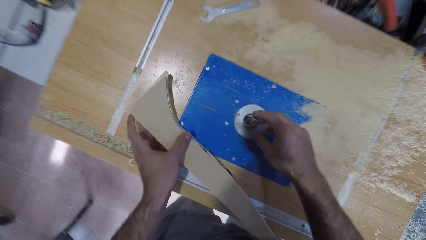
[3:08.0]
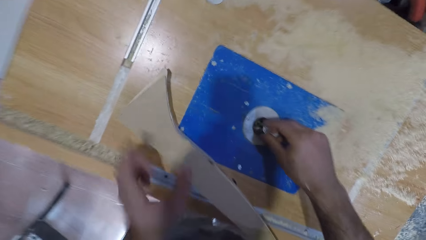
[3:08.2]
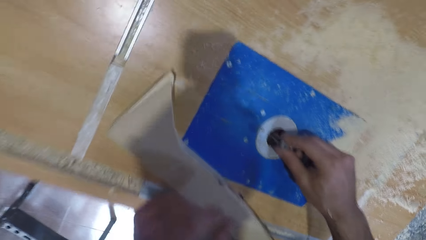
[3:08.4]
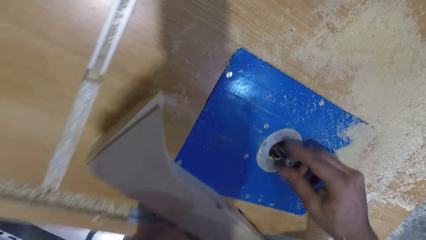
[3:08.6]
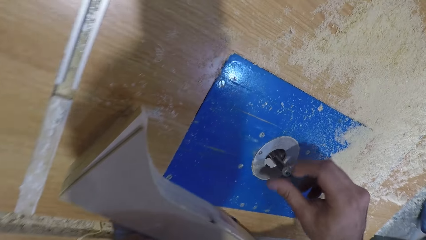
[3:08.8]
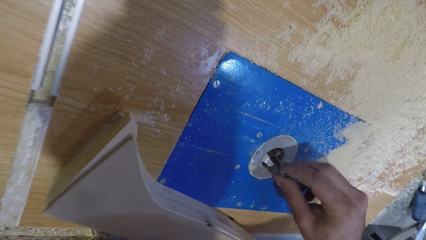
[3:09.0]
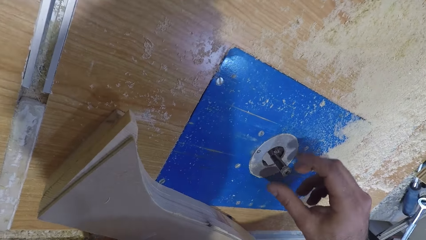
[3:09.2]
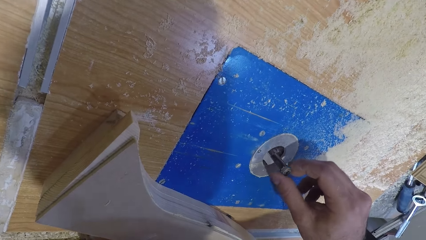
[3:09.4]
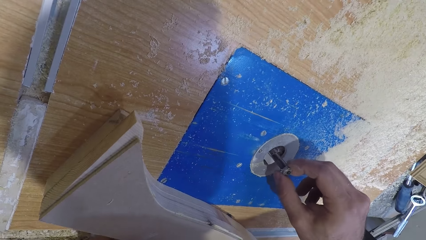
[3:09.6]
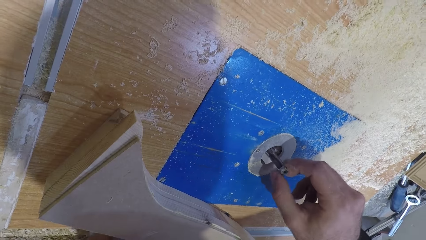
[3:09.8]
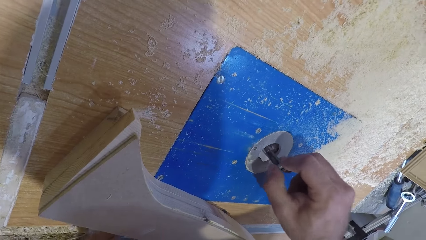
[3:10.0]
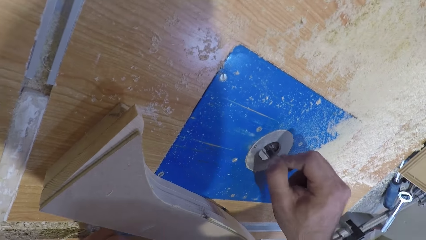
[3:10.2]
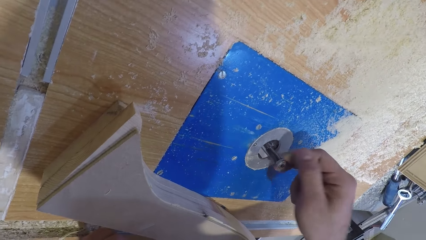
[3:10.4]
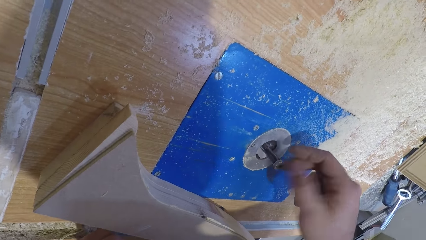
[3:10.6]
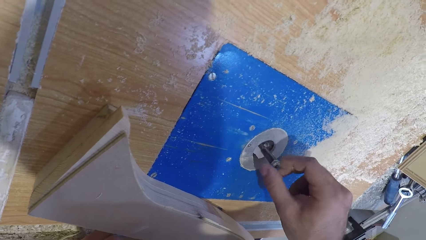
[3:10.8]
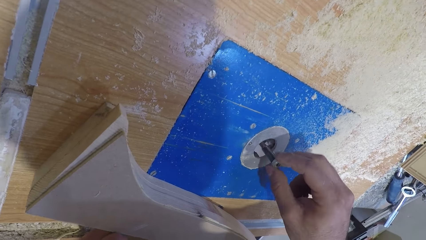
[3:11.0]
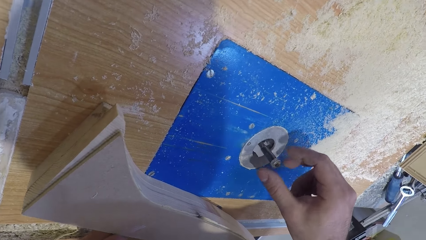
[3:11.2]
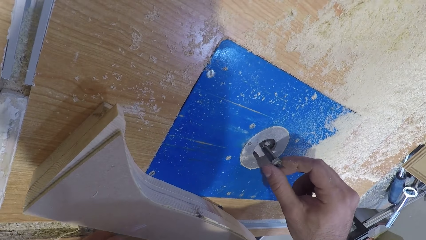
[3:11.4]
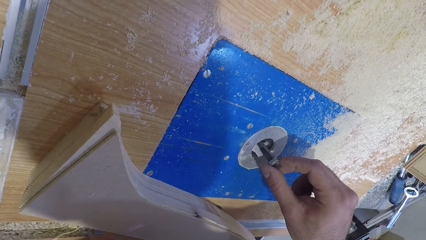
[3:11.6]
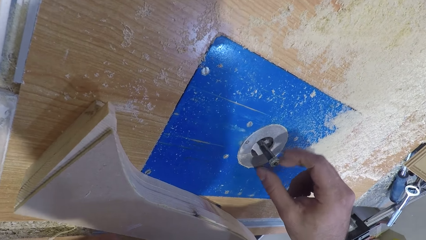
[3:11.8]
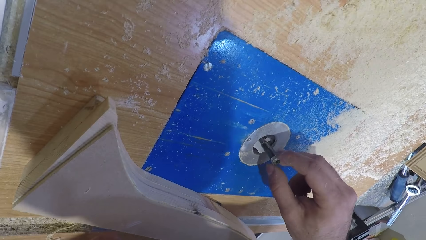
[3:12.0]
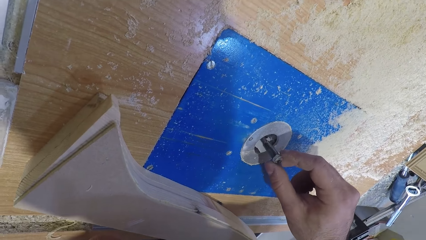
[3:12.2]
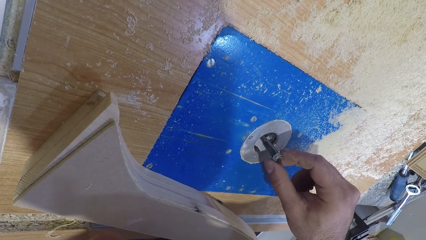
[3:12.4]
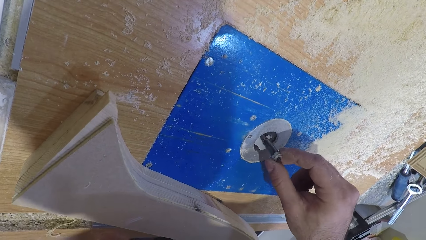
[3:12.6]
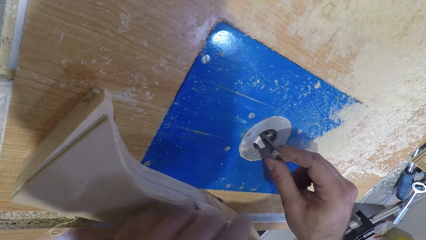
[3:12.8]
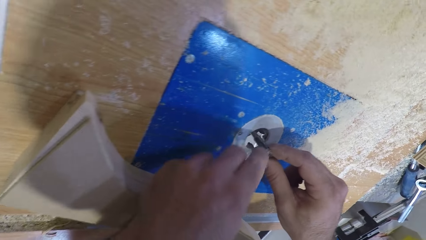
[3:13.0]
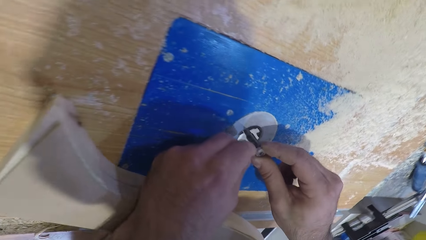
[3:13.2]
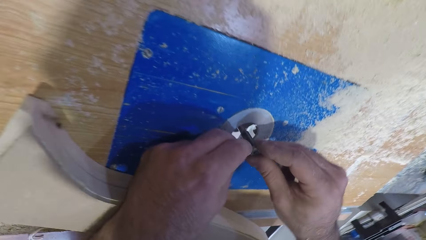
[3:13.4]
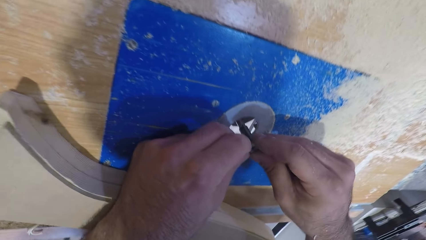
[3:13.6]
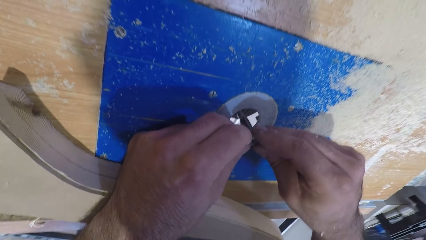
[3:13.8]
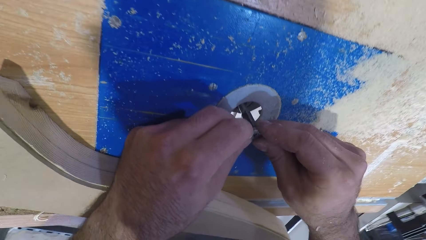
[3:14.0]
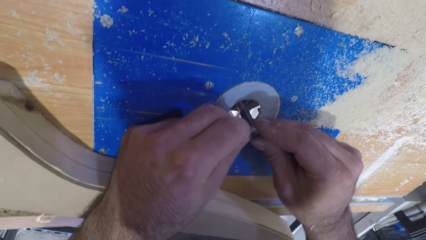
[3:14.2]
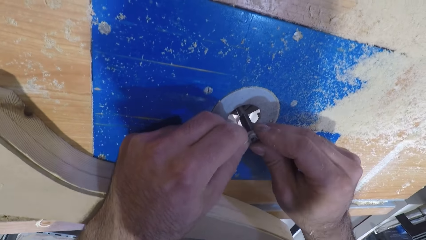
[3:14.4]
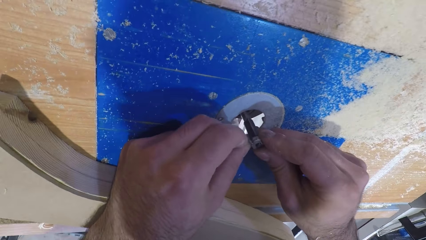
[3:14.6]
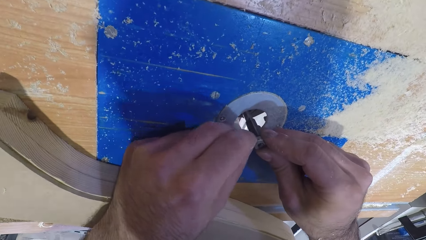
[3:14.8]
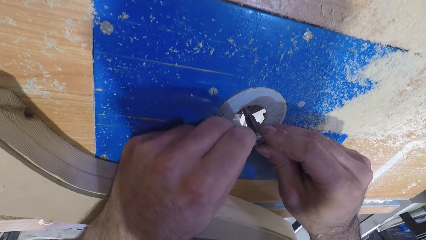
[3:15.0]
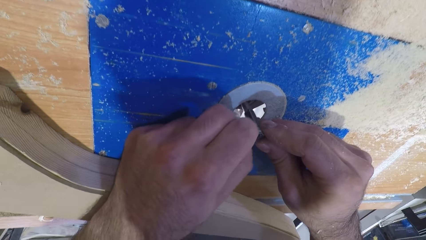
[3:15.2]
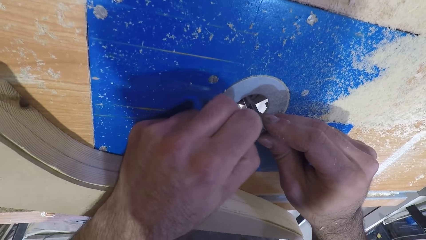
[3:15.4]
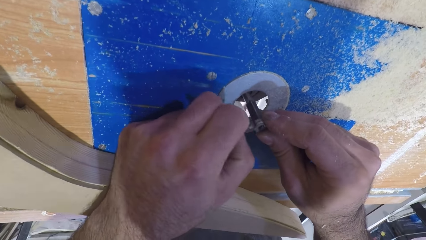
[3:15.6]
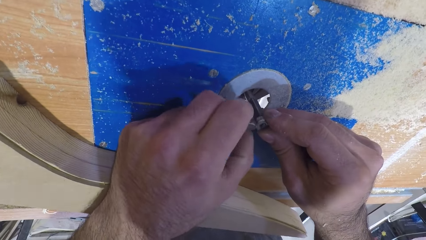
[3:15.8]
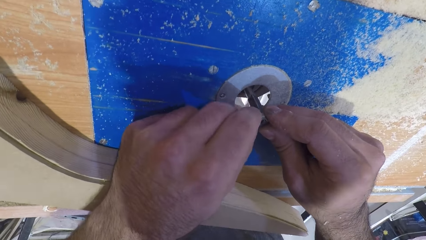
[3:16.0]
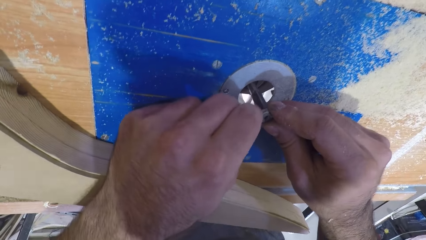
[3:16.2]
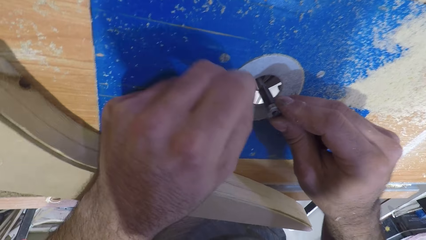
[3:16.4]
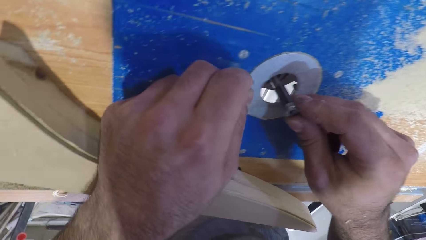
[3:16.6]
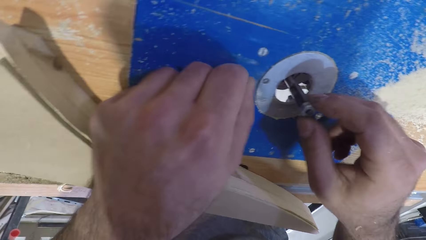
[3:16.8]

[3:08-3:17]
The camera wearer drops the plank wood with his left hand. He places the wood on the wood carving machine. He turns the electric motor with his right hand. He touches the nut. He looks through the hole. He rotates the nut. He peels off a tape on the electric motor with his left hand. He holds the nut with both hands. He removes dust from the nut.

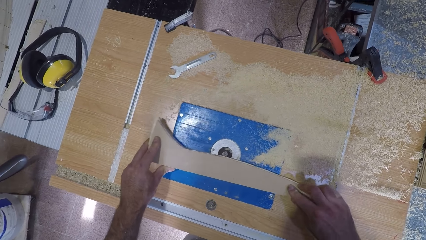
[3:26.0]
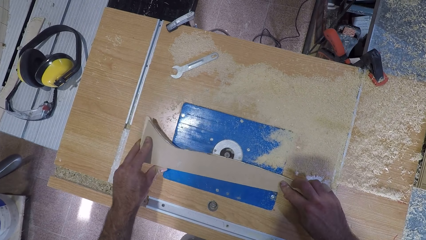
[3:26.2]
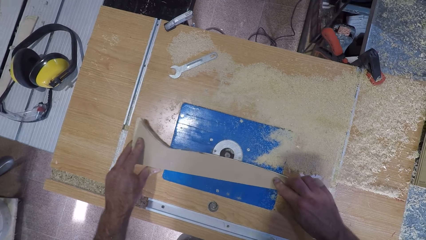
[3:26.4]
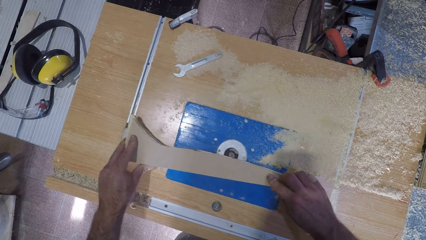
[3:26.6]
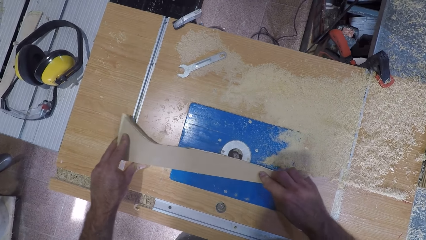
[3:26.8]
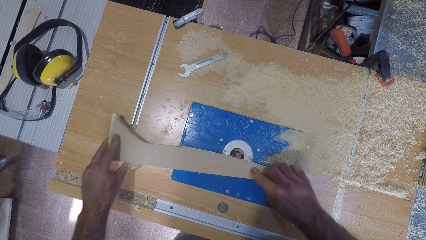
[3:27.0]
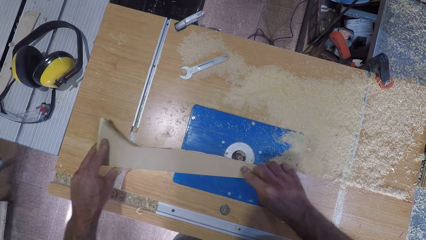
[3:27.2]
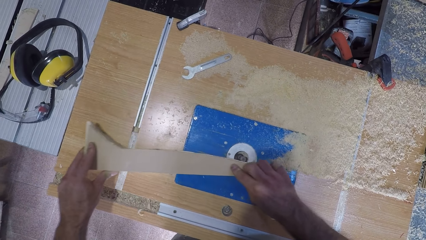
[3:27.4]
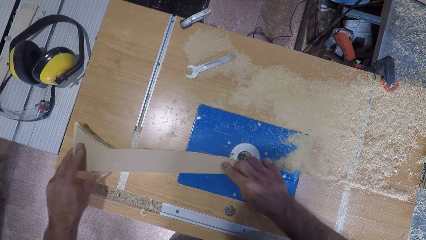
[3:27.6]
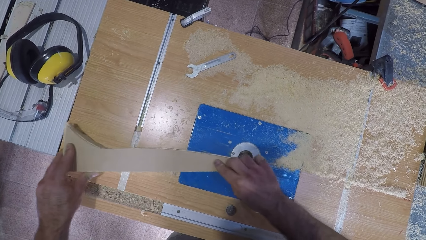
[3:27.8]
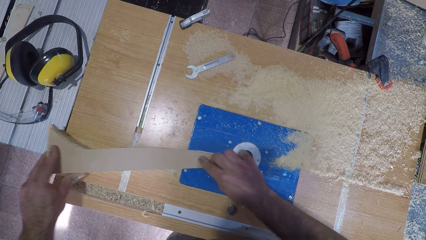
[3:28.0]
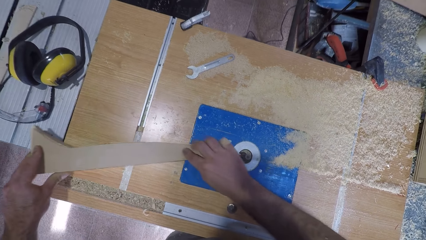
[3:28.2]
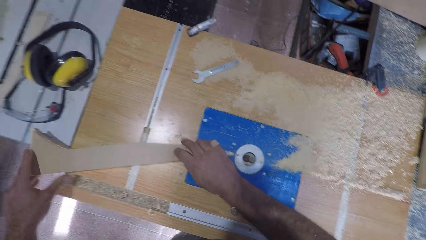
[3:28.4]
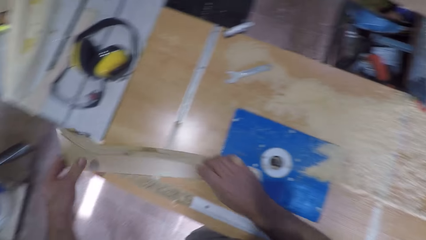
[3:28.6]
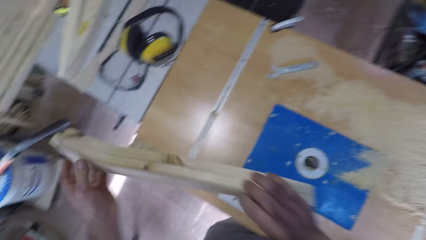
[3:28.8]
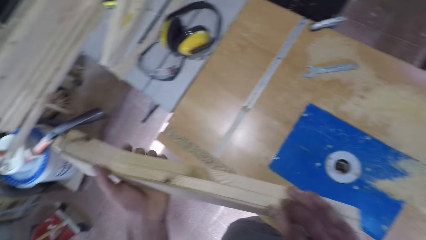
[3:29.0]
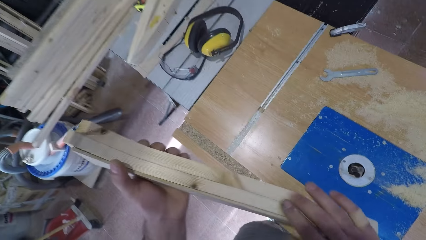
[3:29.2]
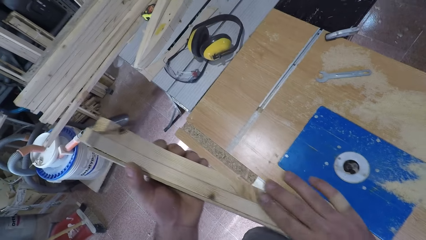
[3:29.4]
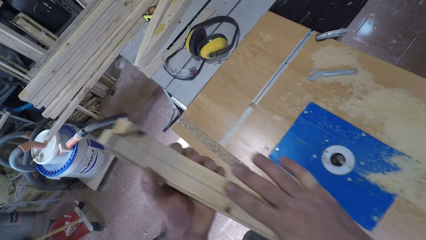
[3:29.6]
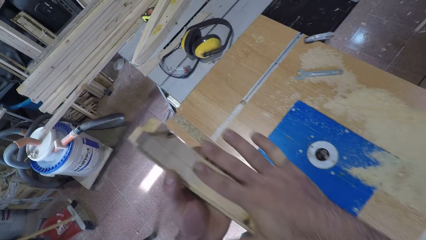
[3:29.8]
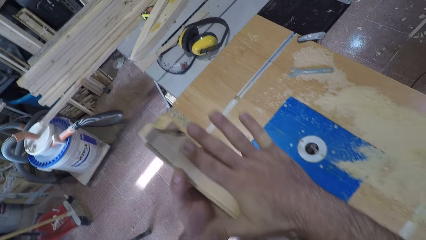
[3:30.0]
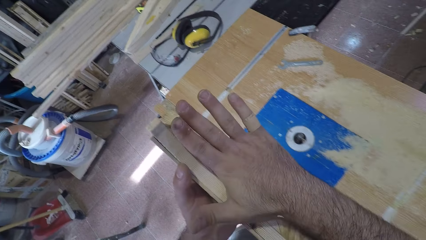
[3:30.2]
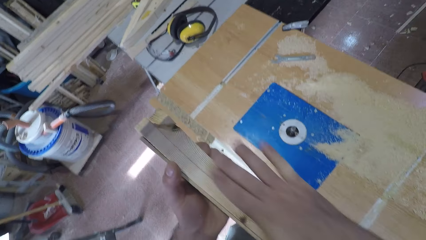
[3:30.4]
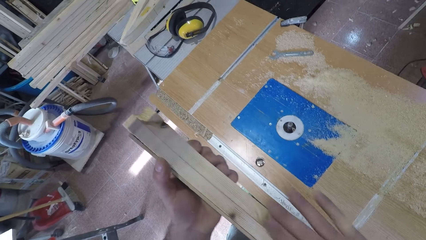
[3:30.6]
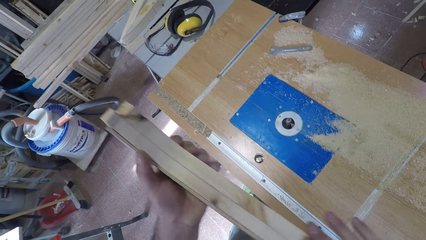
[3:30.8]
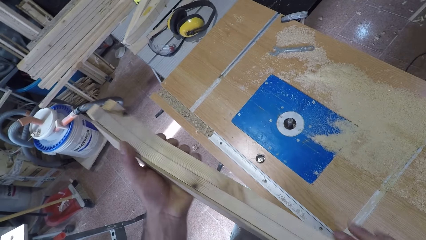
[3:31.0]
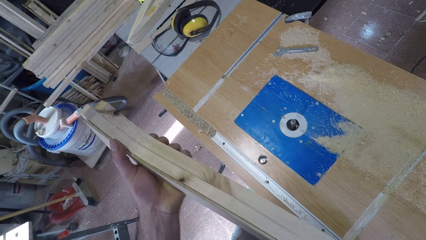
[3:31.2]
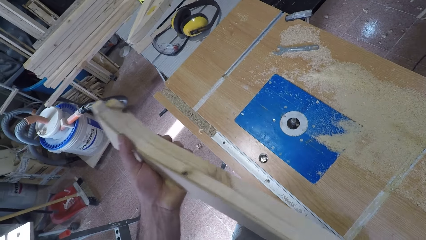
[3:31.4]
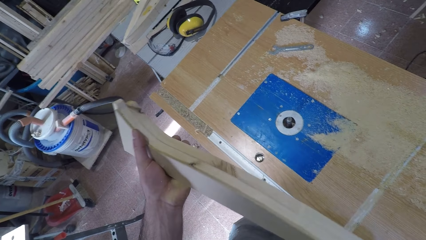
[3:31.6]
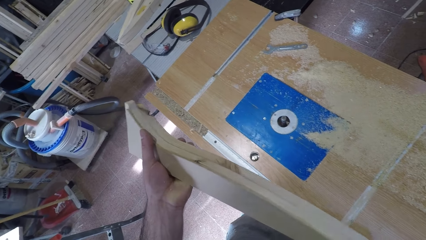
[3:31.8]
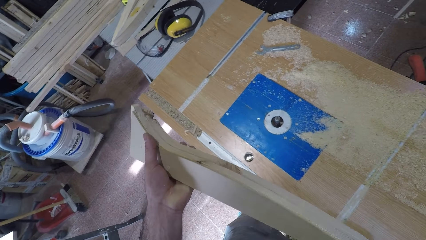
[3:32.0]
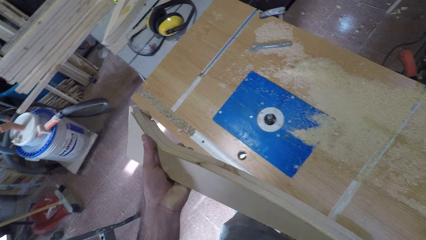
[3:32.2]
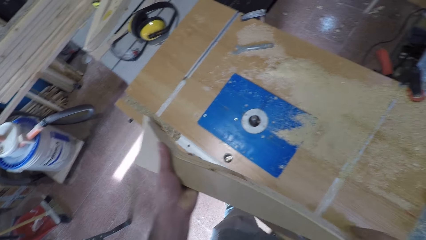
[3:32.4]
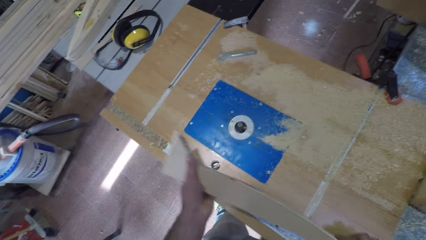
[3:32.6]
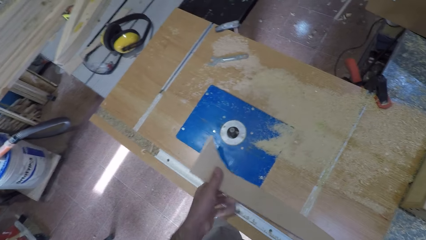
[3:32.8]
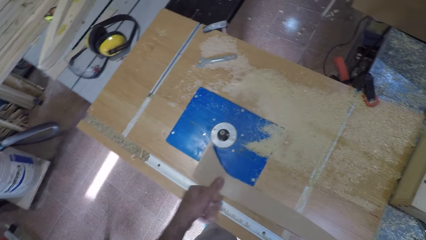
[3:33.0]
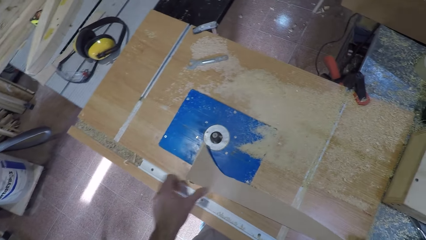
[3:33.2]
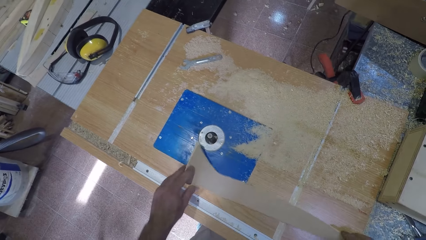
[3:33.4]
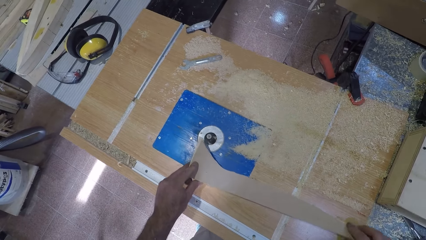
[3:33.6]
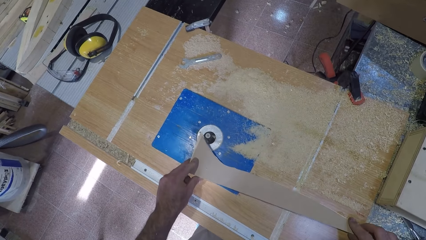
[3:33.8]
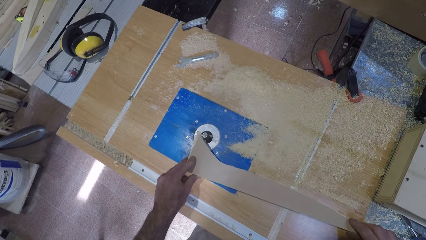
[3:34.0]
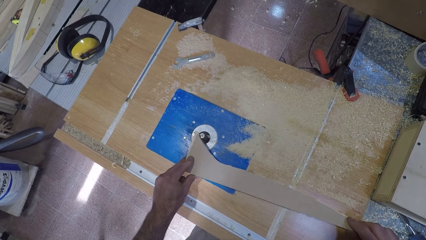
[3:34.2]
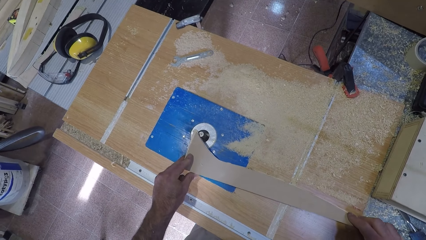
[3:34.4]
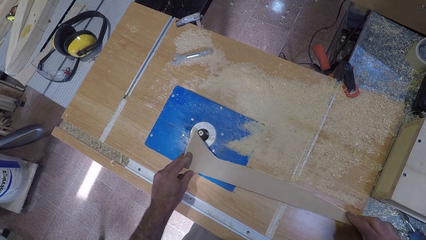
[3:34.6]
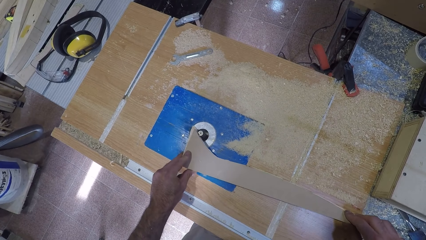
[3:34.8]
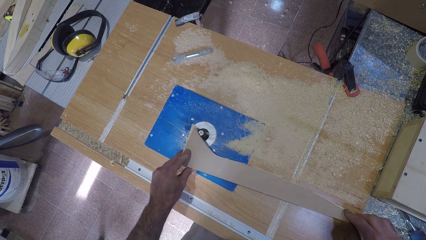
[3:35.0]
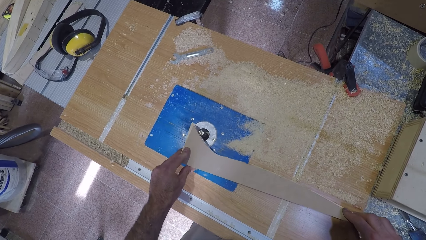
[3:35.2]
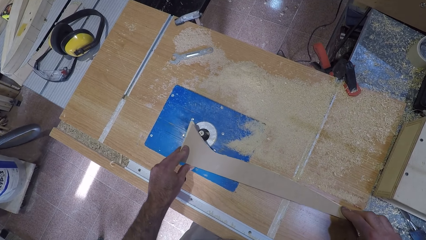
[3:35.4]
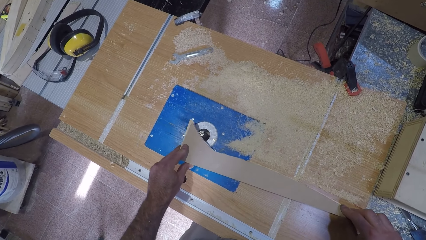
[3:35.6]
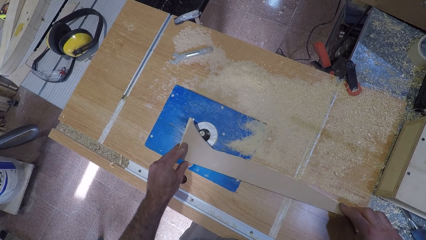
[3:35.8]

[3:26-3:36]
The camera wearer stops filing the plank wood. He lifts the plank wood with both hands. He feels the plank wood with his right hand. He rubs his hand on the wood. He places the wood on the wood carving machine. He files the plank wood. He carves the wood.
